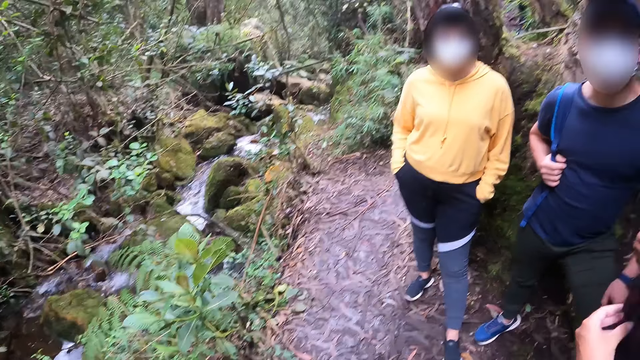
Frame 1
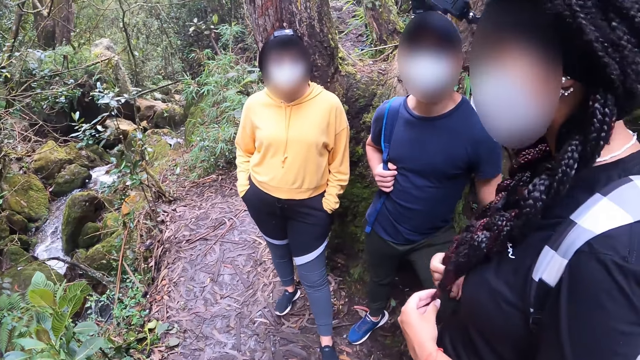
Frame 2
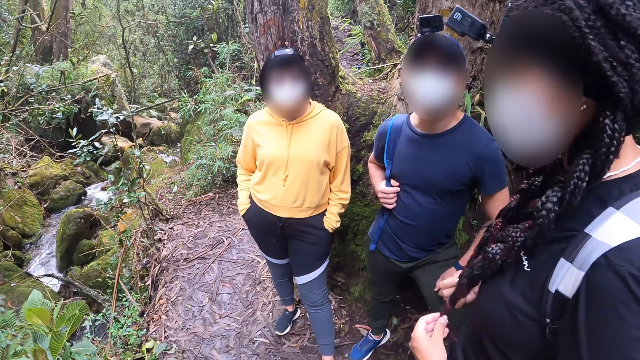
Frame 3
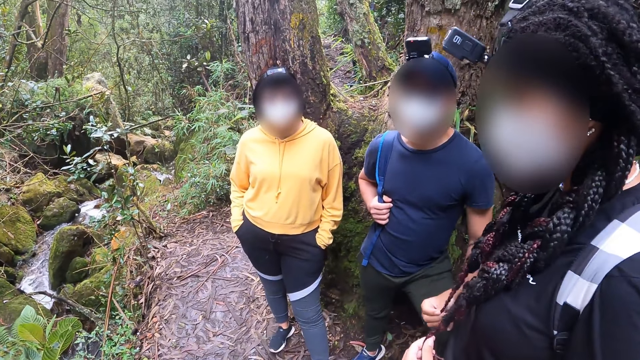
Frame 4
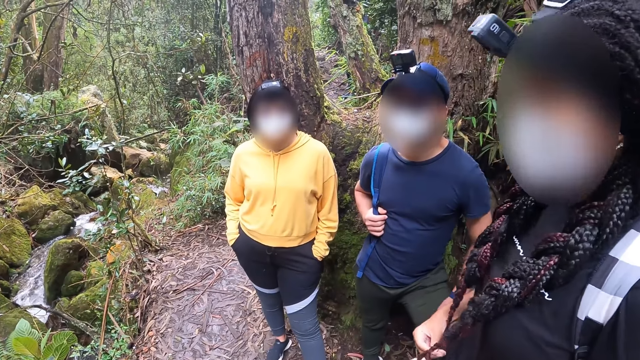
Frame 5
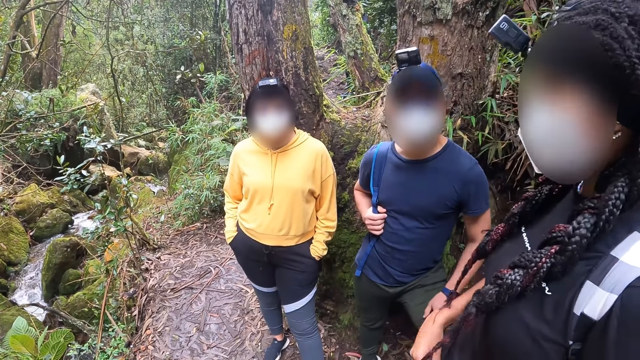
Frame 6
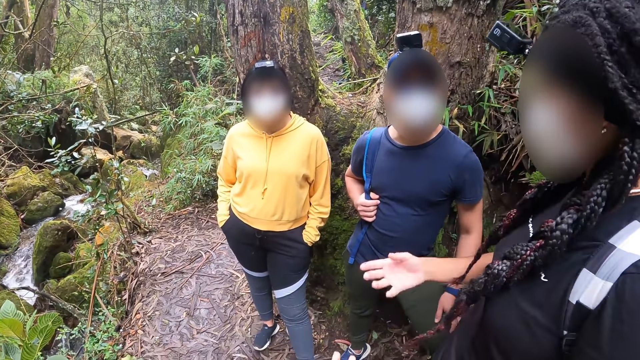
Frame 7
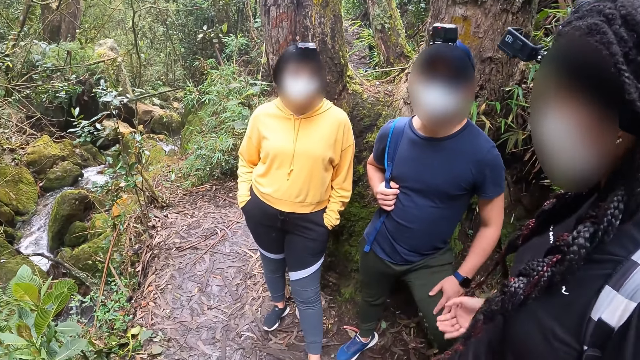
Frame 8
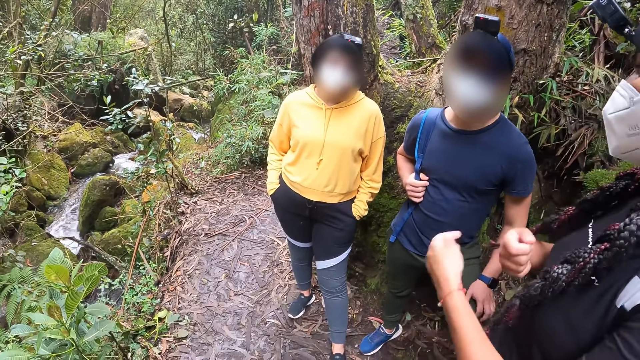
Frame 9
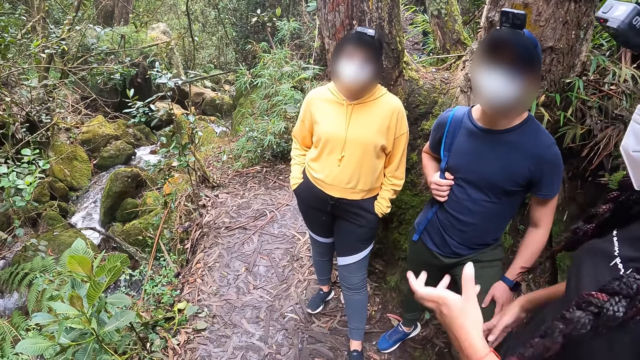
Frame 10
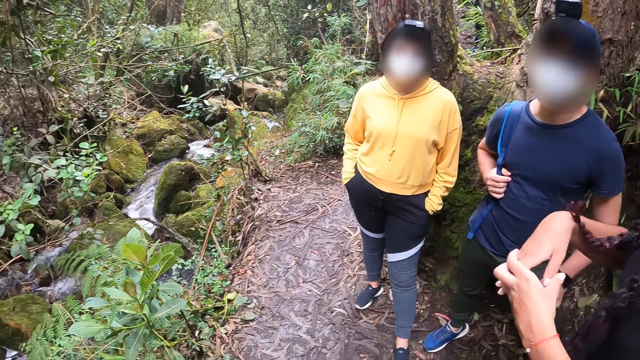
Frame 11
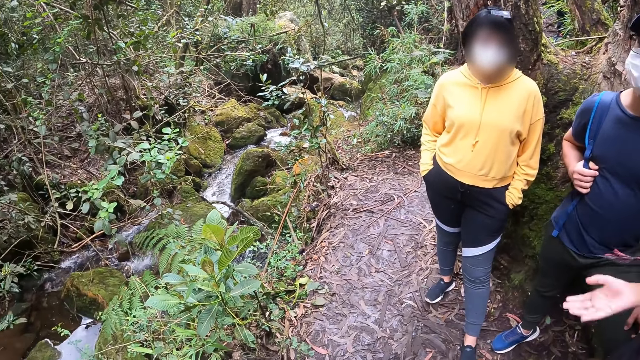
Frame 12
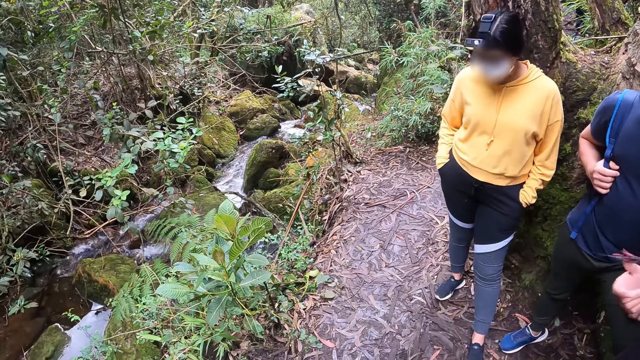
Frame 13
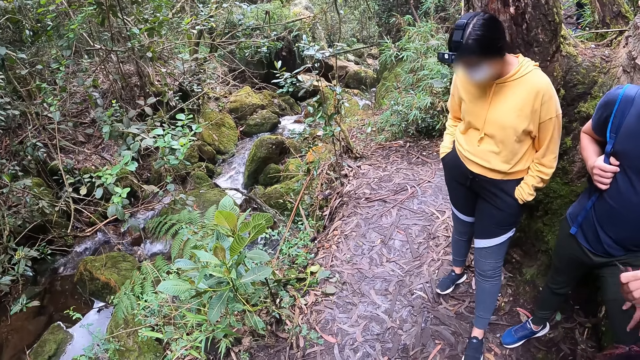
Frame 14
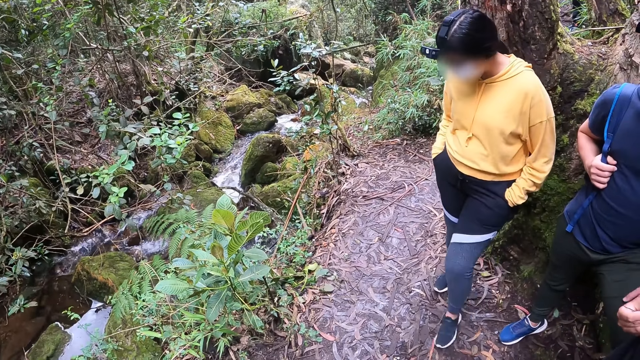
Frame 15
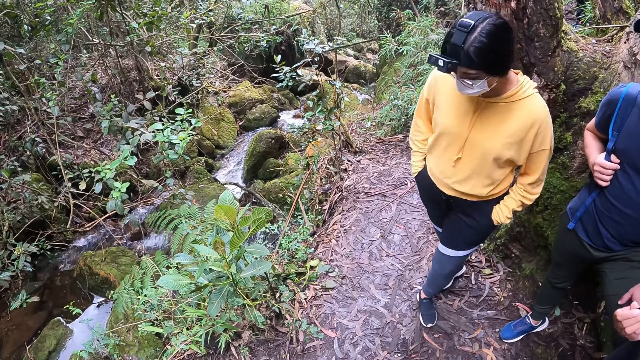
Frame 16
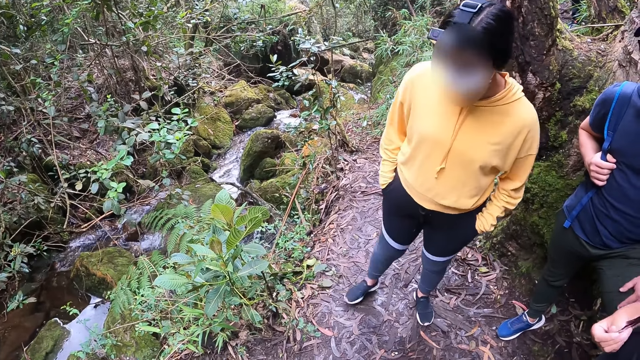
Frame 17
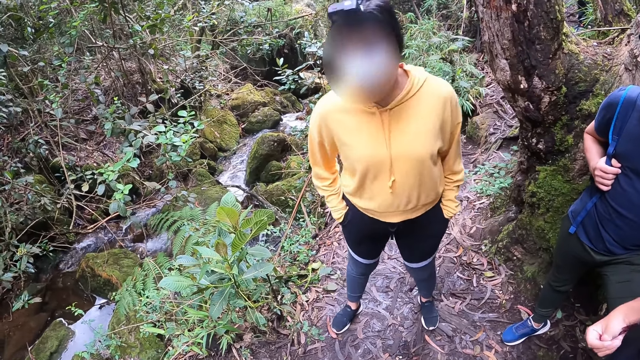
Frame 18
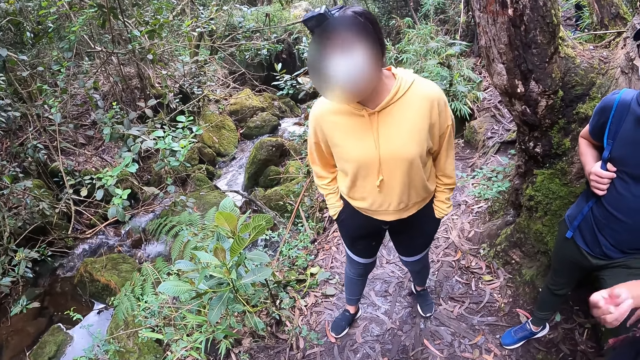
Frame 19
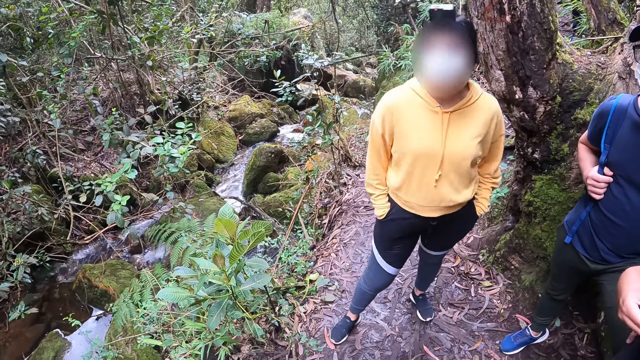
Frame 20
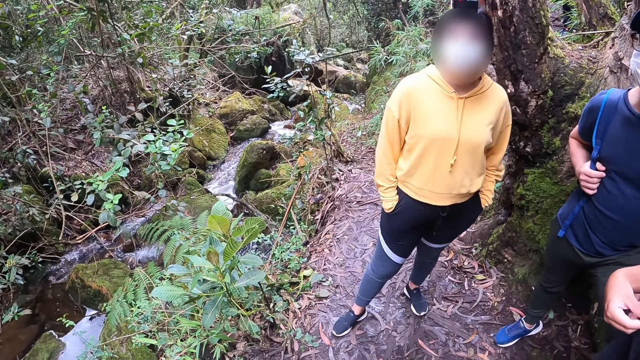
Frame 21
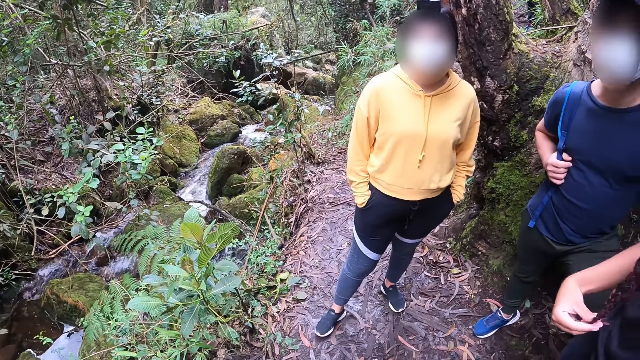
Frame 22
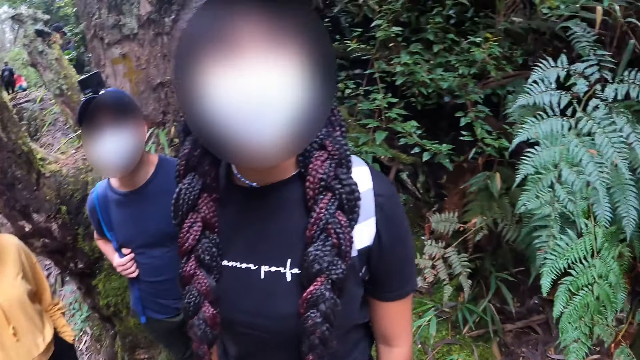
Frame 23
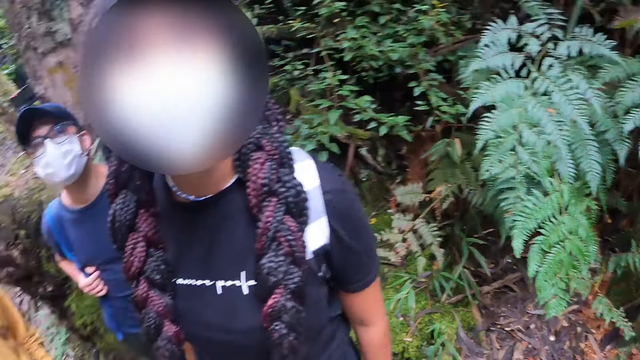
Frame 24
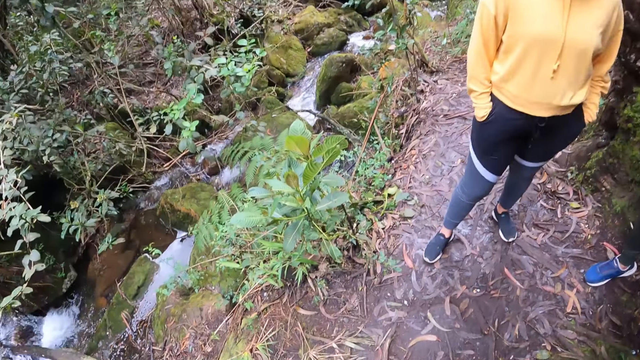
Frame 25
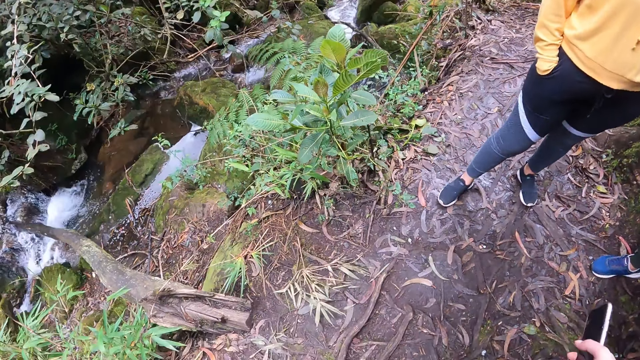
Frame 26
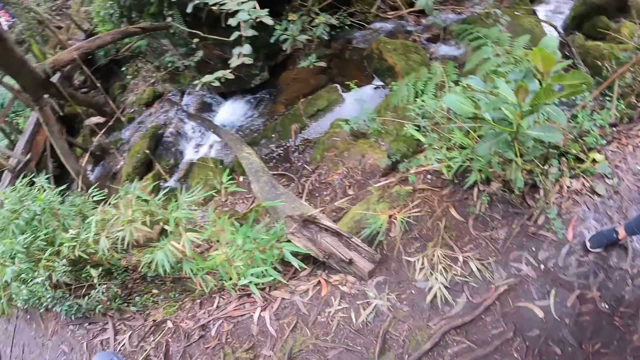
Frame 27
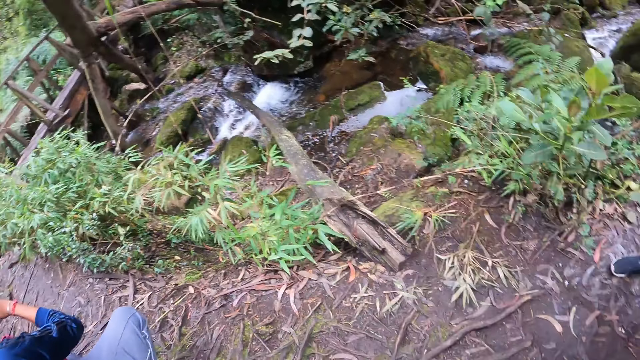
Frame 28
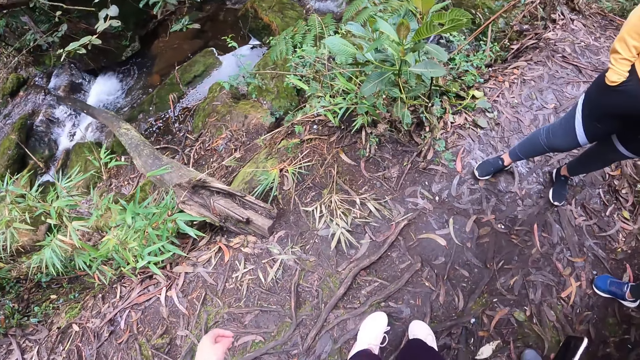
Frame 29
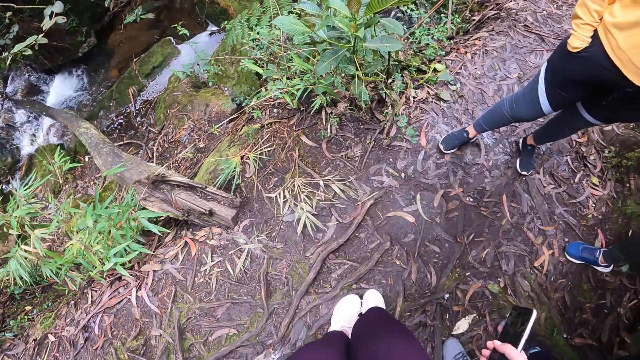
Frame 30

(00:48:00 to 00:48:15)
The camera wearer converses with a lady. They gaze at a stream. They look around.

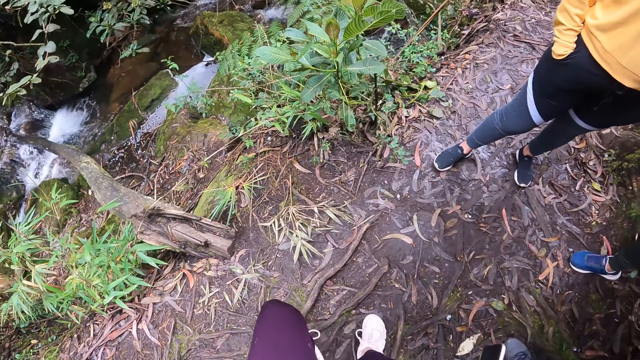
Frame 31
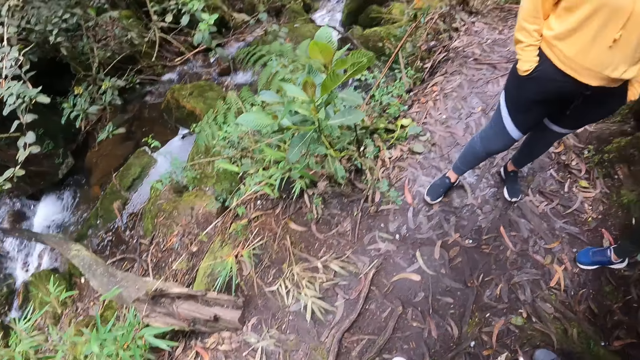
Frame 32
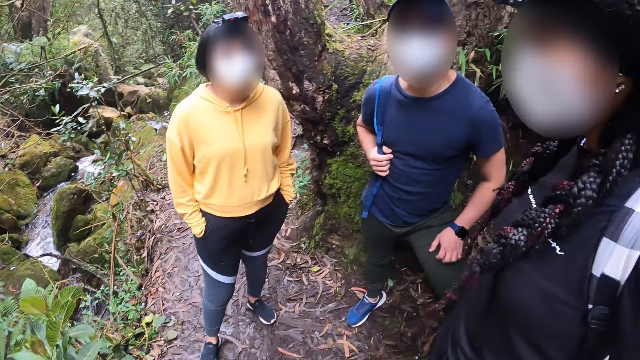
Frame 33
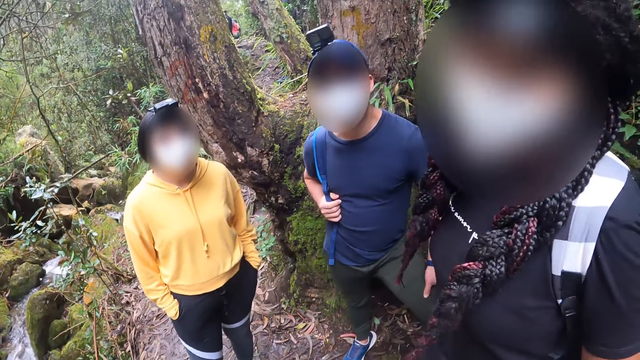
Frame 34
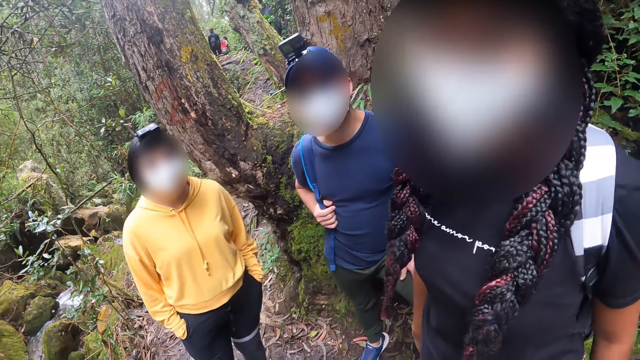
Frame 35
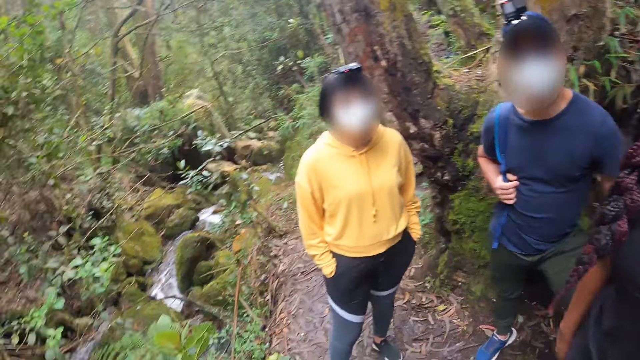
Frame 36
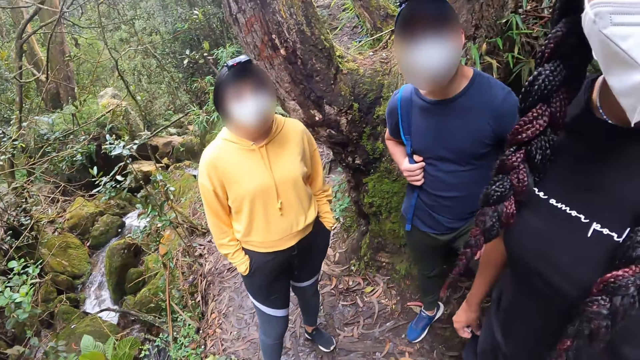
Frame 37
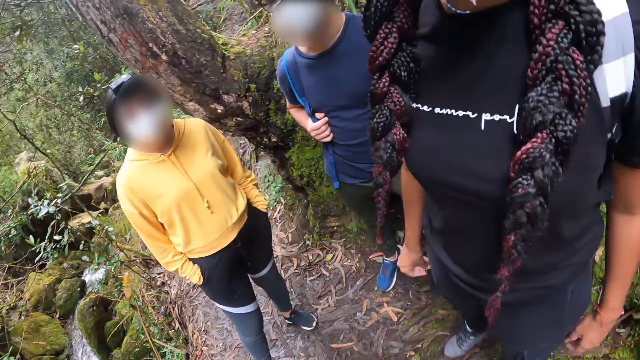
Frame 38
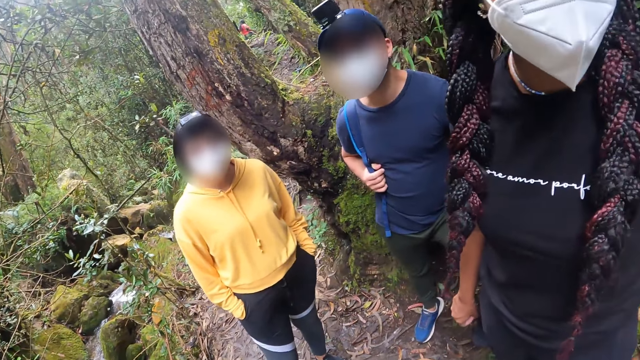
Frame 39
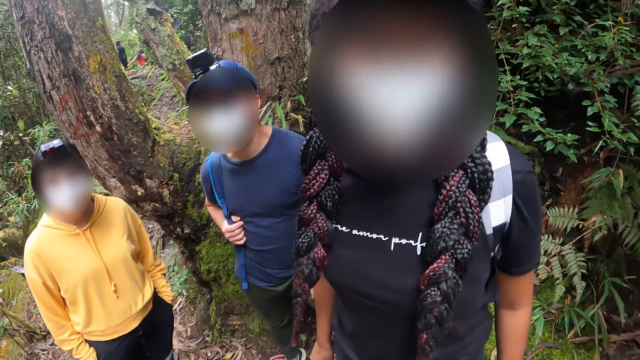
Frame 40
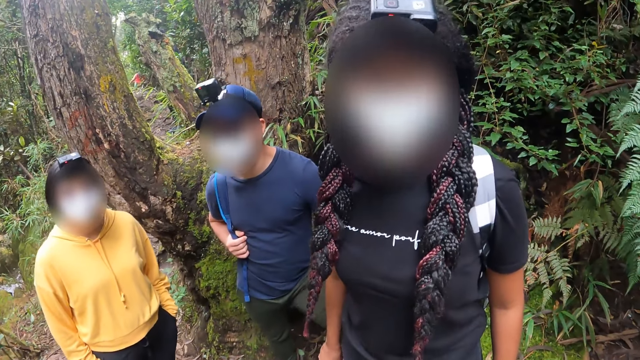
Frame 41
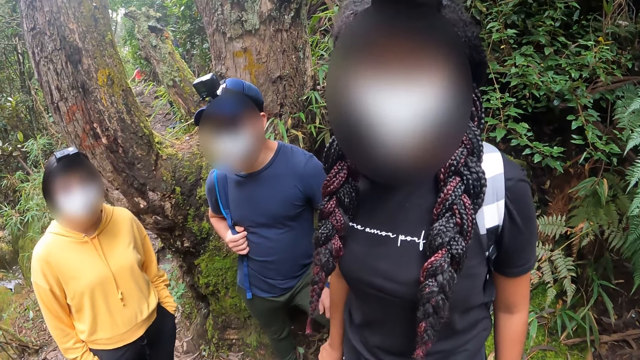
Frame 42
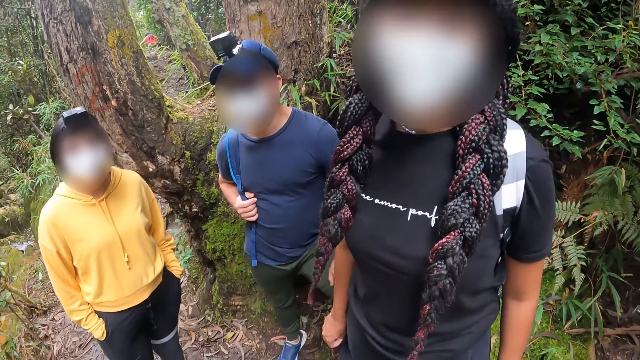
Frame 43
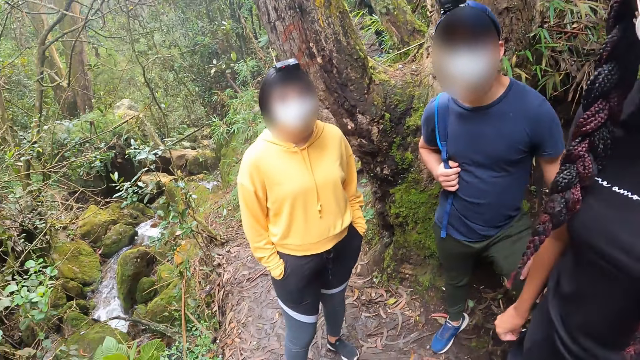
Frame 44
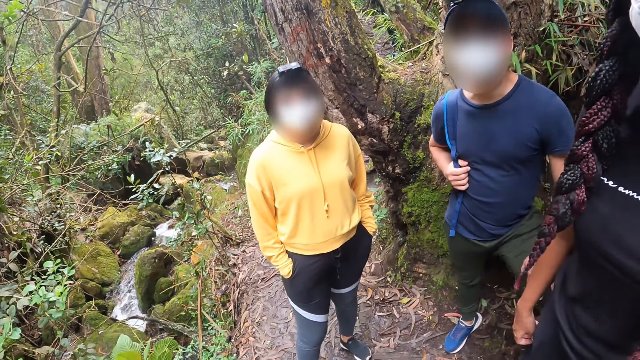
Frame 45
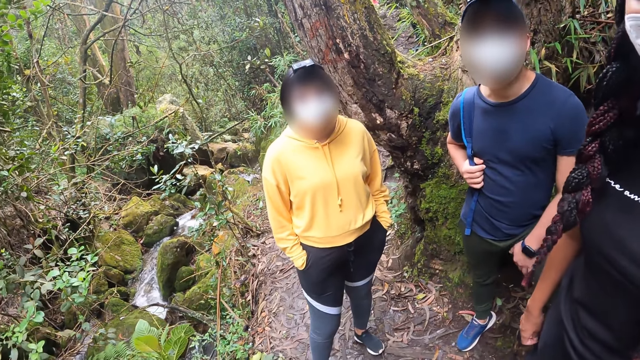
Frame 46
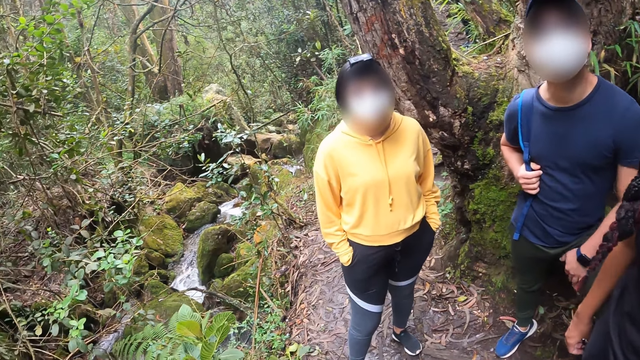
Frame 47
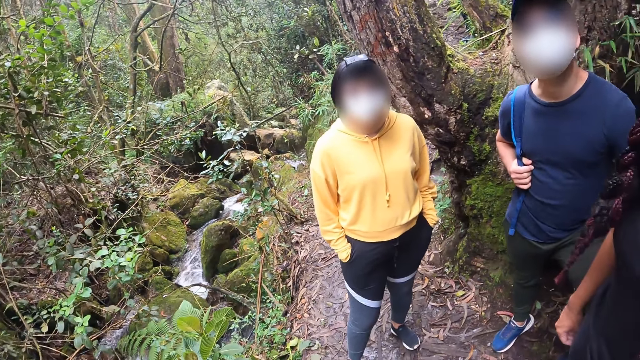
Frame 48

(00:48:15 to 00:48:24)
The camera wearer converses with a lady. They look around.
